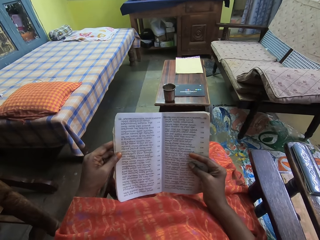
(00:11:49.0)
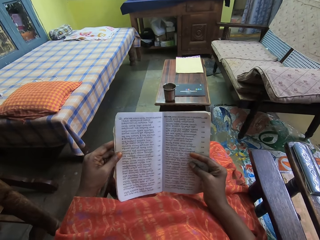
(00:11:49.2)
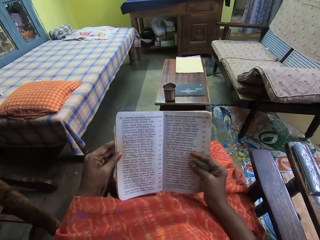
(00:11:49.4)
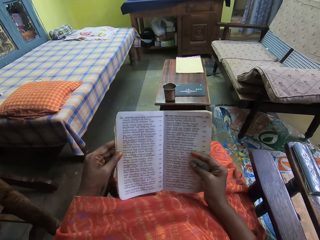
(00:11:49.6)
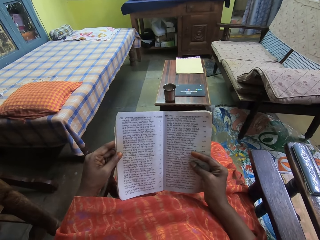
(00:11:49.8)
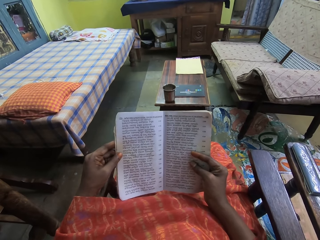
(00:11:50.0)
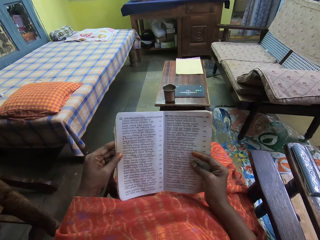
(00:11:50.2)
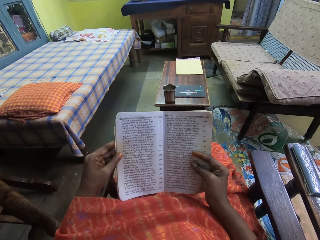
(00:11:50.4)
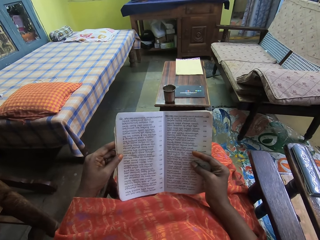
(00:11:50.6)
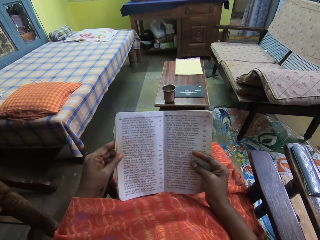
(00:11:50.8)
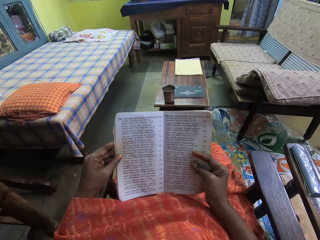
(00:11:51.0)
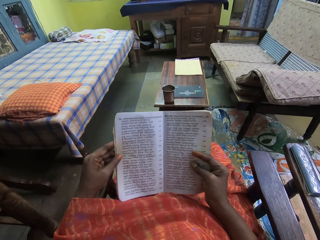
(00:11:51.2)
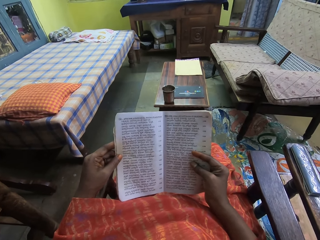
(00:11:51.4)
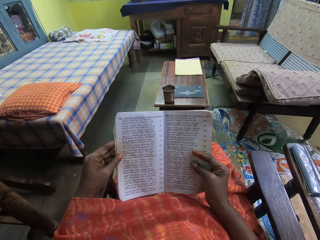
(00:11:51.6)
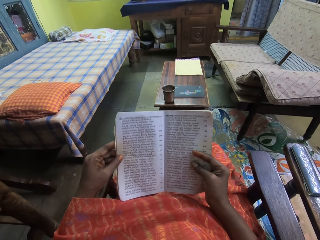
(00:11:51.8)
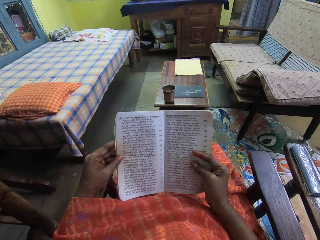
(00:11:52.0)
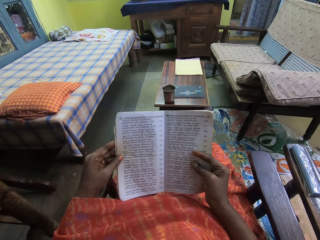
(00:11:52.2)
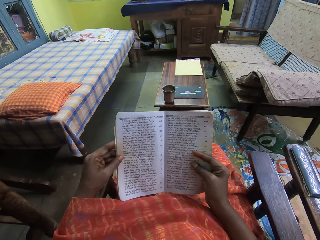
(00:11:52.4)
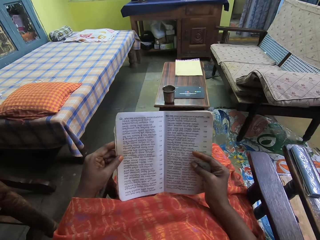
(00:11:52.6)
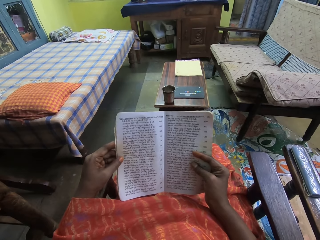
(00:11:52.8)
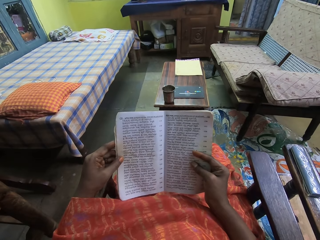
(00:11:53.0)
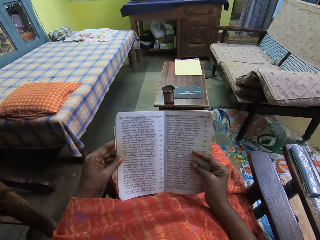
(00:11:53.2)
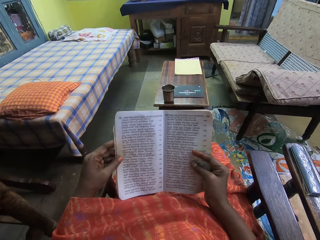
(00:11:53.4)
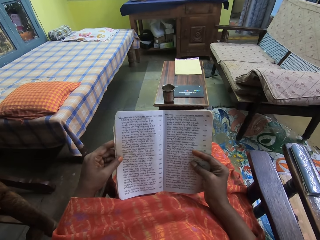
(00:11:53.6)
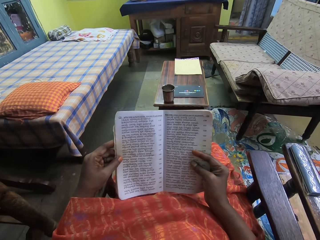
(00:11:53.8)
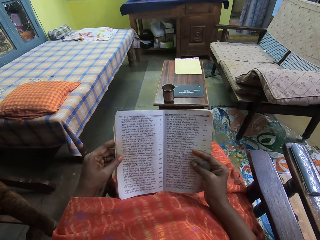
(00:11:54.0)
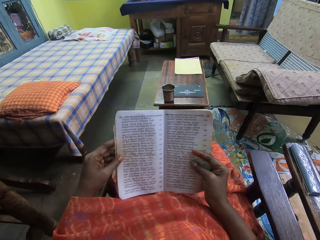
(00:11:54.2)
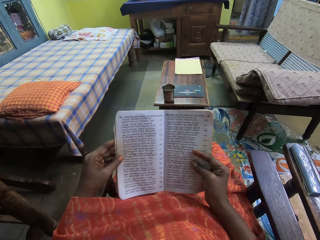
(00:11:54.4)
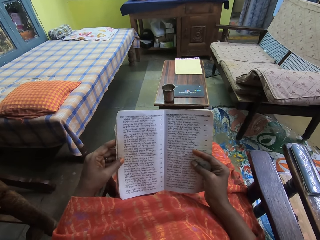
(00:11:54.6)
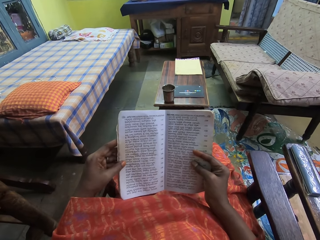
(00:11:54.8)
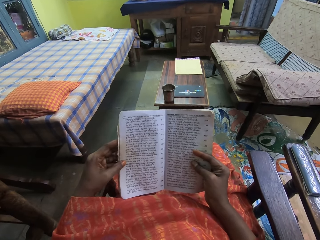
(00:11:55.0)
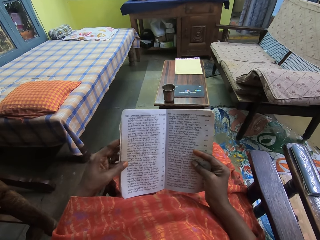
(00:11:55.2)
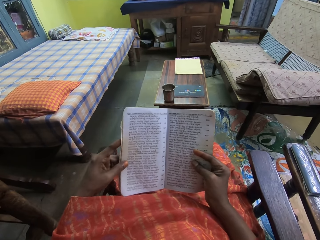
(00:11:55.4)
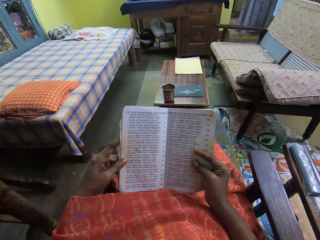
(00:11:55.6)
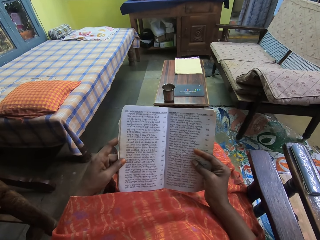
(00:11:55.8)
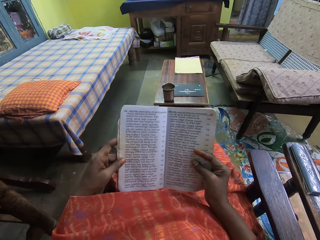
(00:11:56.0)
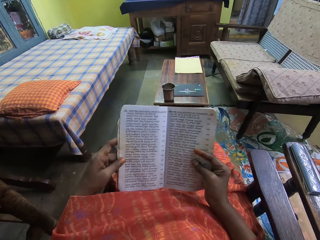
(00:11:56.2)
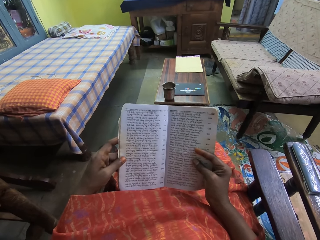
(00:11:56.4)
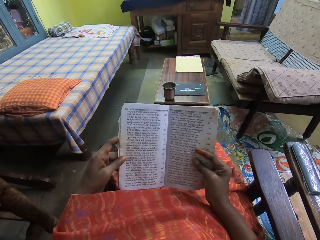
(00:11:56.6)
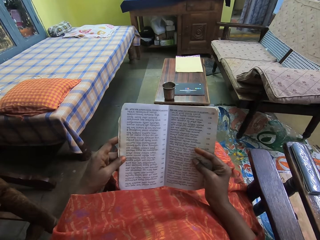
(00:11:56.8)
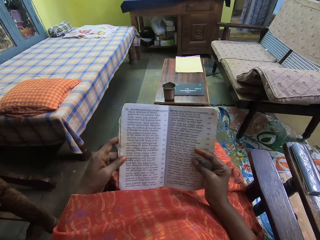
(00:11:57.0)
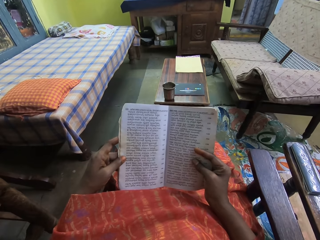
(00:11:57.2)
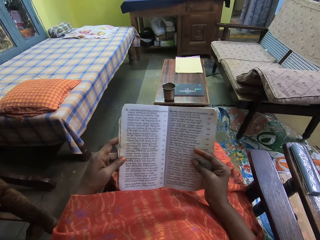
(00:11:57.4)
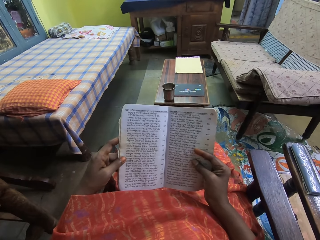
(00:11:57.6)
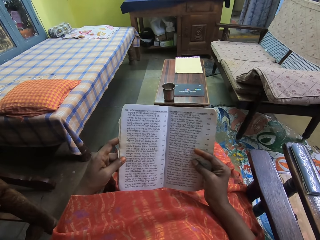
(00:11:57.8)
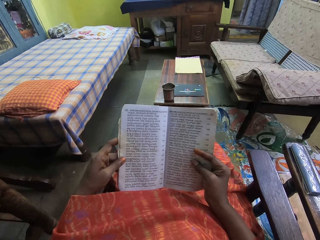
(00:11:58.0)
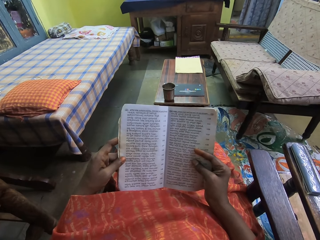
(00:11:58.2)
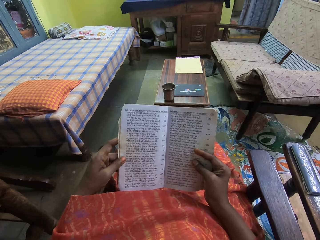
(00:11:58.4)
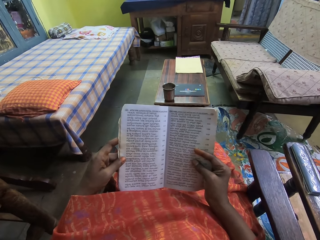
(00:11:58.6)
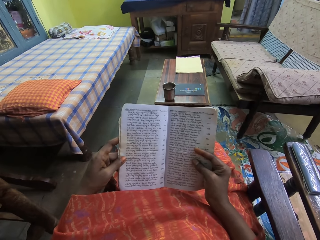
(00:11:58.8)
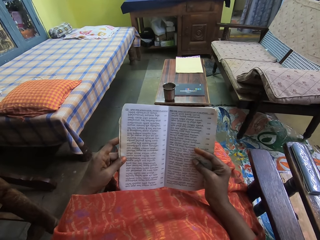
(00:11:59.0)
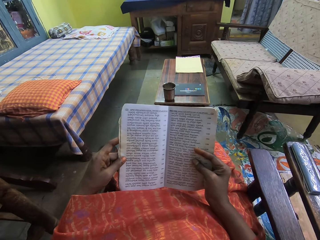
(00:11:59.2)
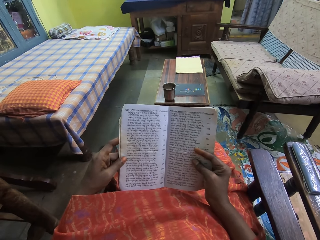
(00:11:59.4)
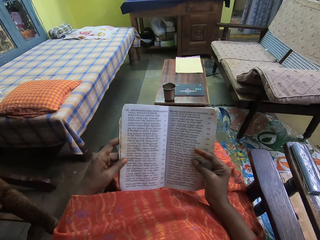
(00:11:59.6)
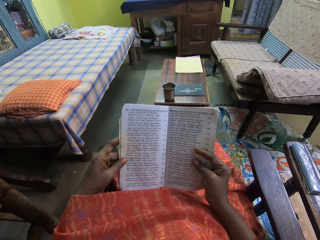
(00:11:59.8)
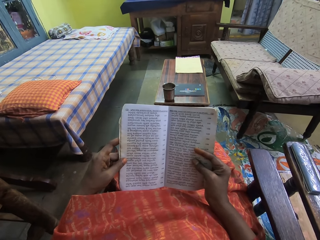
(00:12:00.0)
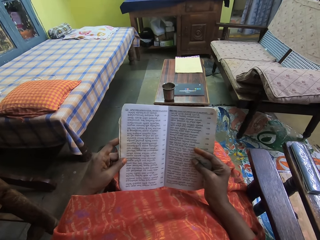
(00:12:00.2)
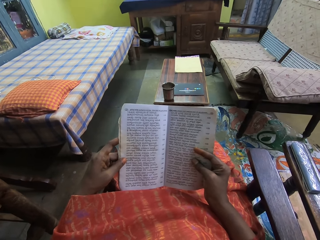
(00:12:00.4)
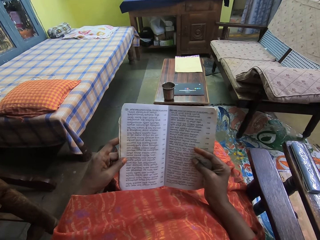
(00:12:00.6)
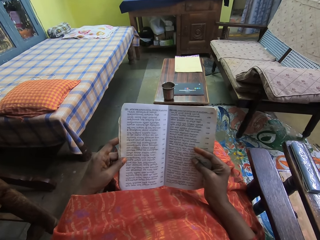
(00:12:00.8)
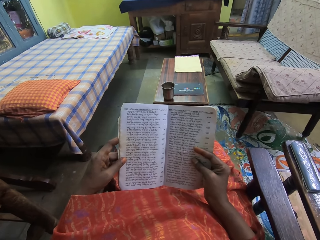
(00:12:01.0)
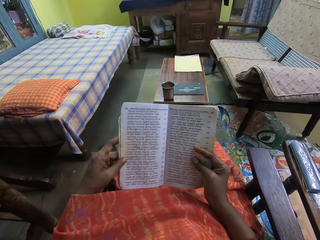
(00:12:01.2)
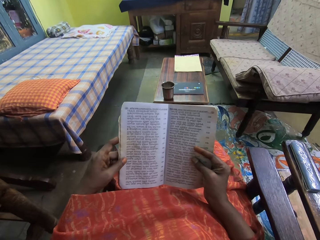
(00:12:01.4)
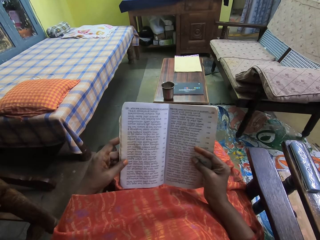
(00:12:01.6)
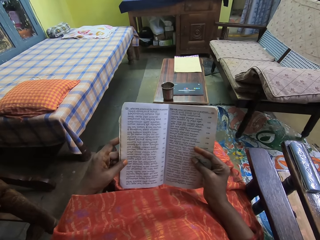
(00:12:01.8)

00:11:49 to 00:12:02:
The camera wearer reads the book. They adjust the hand. They read the book.

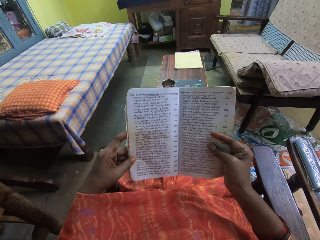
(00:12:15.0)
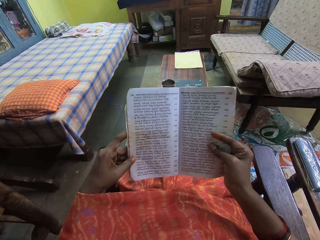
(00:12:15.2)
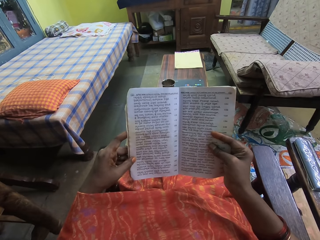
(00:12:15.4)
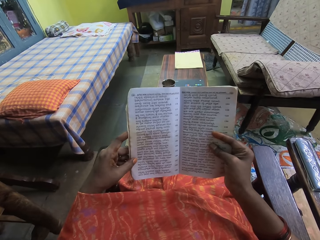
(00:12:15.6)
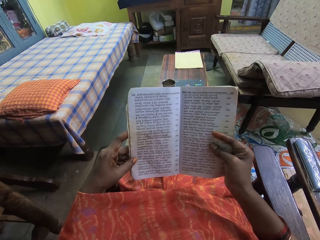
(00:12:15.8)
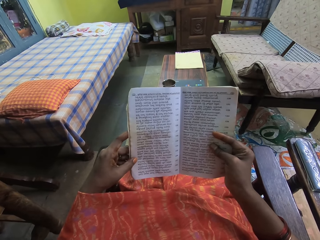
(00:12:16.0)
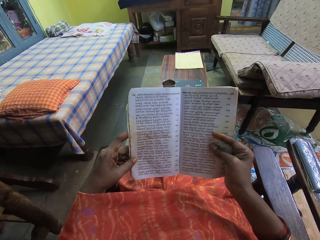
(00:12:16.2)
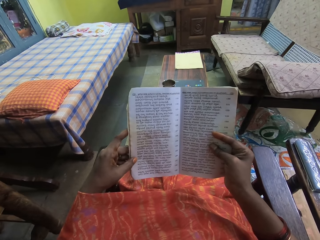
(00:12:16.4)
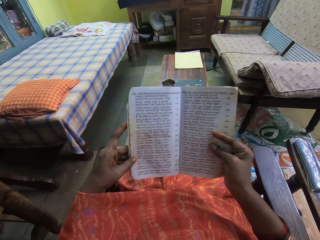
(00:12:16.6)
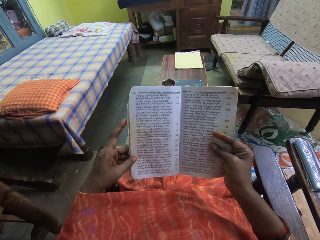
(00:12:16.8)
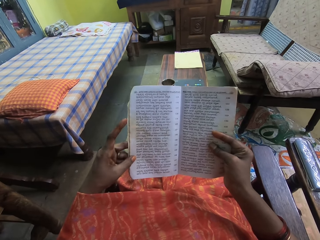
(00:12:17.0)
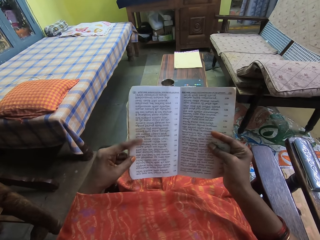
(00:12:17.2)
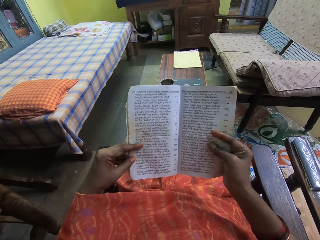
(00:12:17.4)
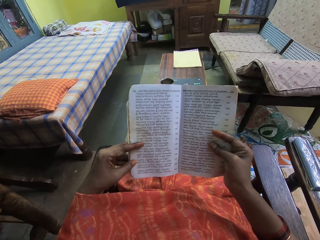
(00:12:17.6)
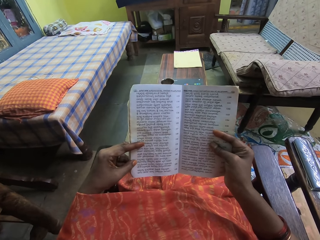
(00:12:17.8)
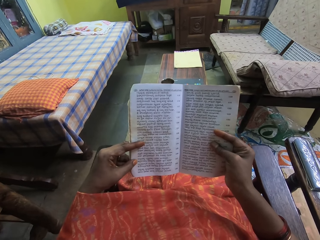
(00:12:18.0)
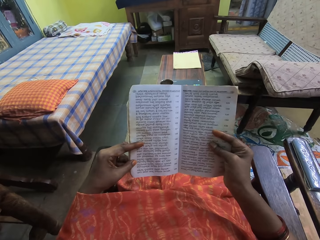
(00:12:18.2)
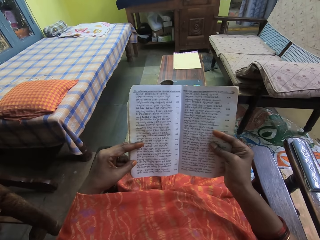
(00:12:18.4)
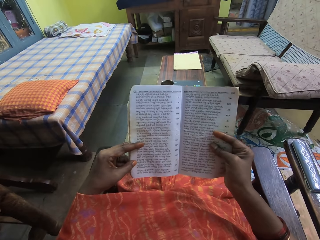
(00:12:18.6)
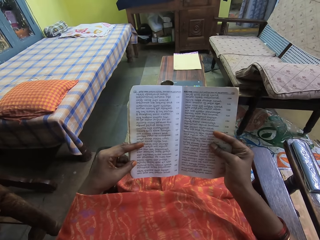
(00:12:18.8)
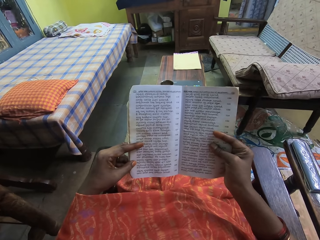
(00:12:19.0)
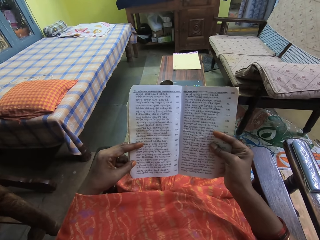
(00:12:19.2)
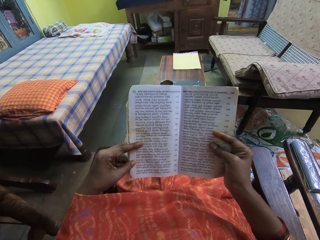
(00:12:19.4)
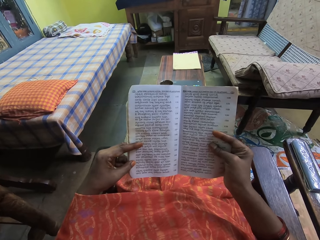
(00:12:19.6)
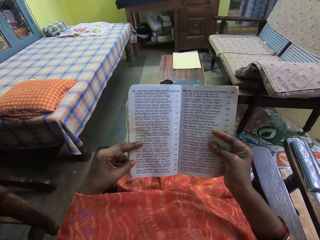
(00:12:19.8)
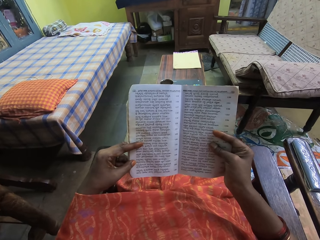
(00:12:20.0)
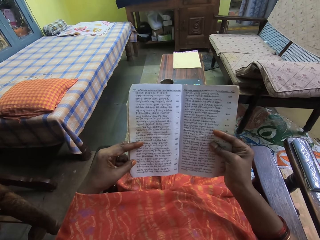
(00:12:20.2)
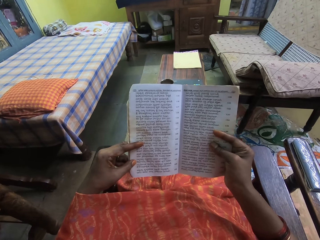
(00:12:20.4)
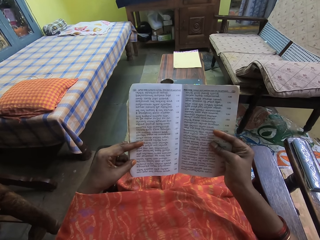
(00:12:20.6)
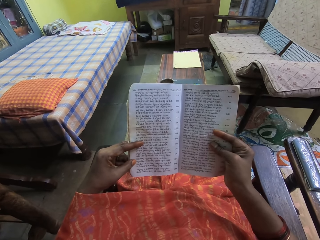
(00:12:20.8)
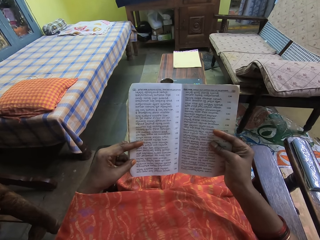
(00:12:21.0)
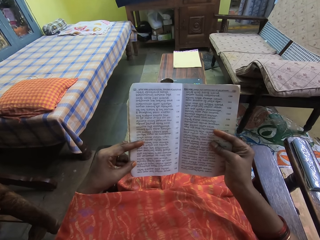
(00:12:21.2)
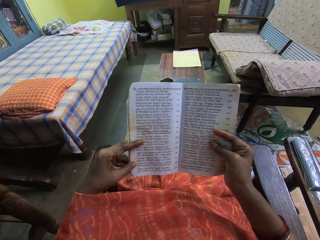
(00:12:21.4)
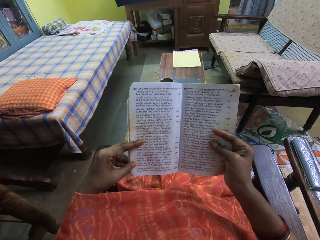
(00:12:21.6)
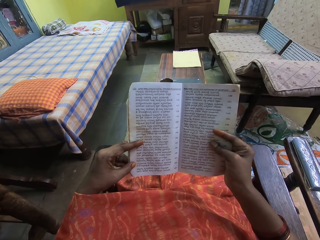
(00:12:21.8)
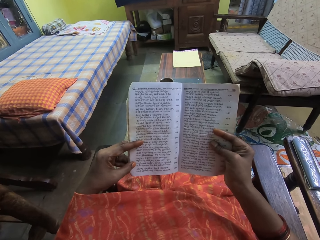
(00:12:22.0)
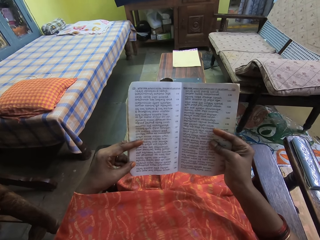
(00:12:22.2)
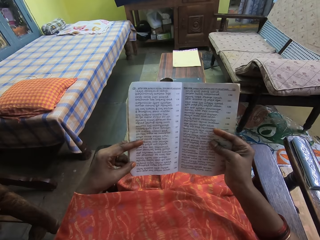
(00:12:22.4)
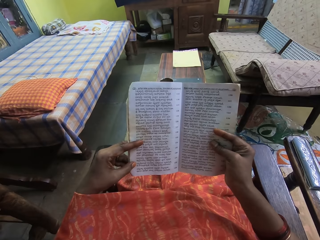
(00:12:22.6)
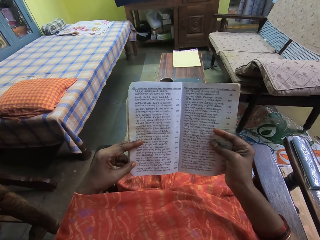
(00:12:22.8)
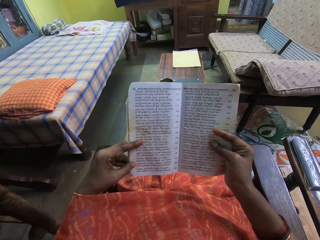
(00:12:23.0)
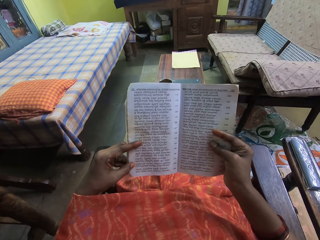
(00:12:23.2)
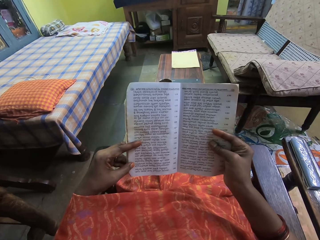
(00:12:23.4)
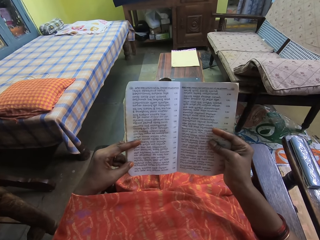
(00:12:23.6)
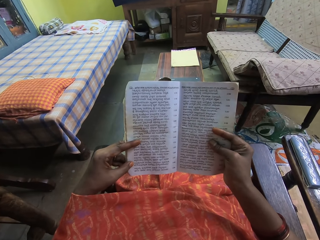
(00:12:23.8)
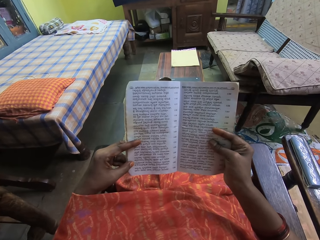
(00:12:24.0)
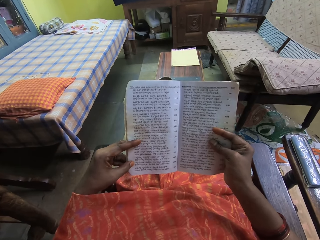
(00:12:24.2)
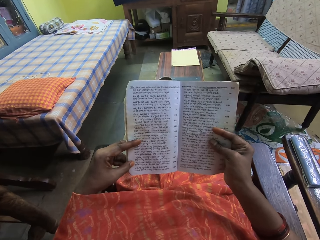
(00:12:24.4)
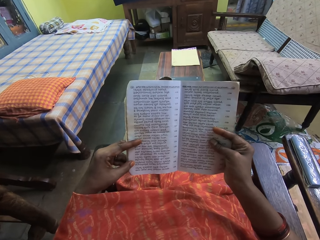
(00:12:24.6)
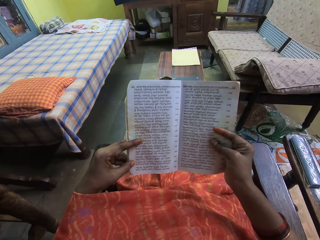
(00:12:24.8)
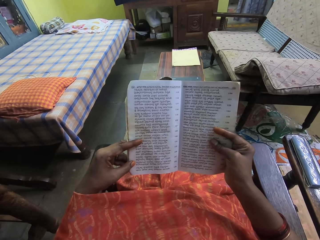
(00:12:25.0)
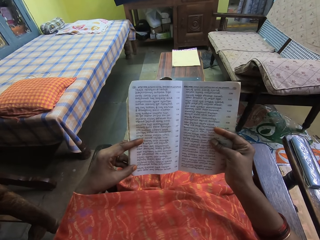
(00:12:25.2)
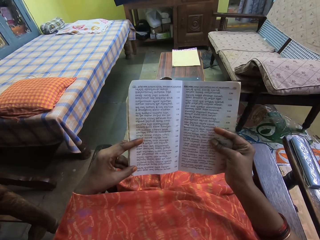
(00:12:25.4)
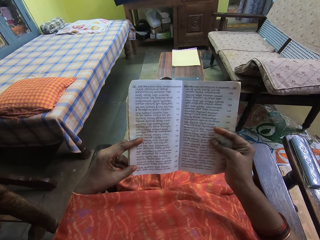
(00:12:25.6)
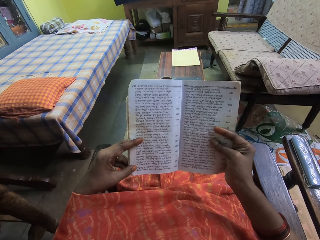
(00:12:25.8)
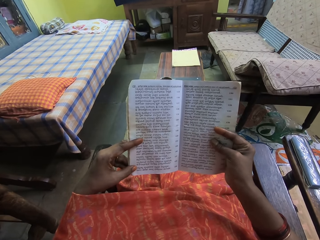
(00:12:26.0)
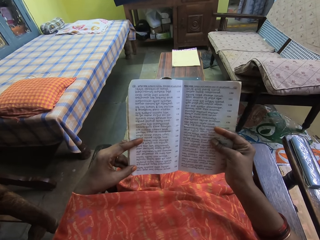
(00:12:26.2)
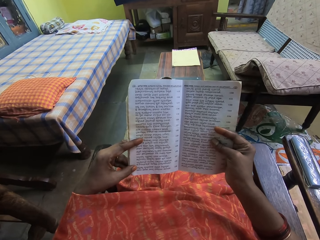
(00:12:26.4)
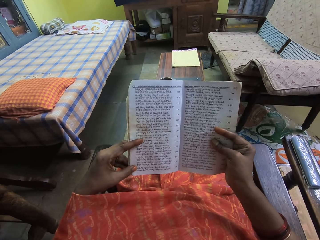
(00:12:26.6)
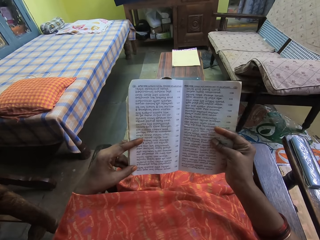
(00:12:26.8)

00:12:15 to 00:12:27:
The camera wearer adjusts the finger. They read the book.
